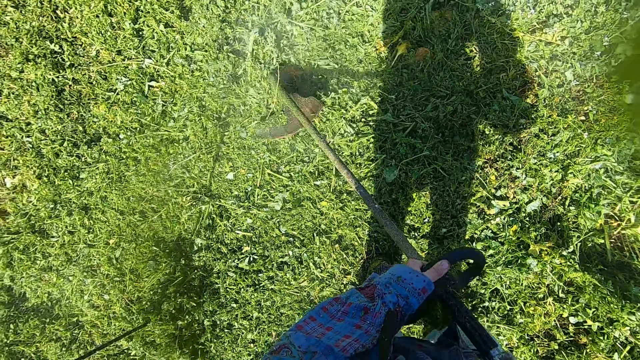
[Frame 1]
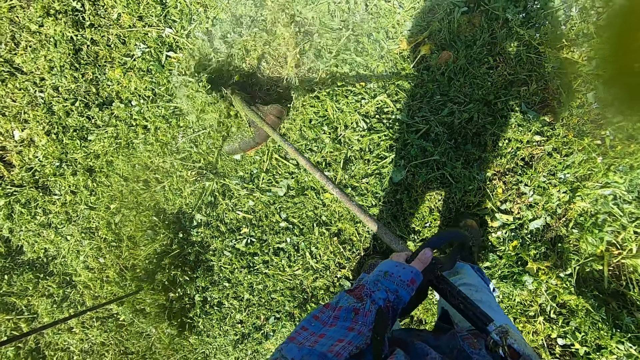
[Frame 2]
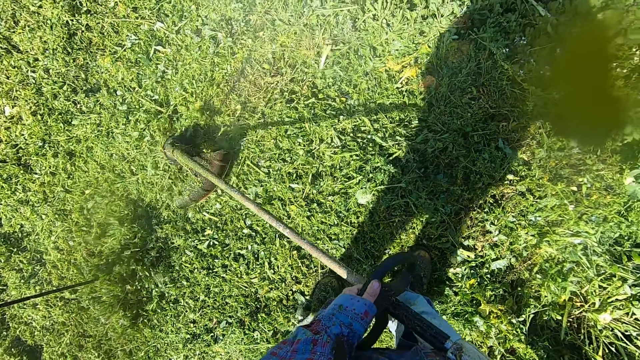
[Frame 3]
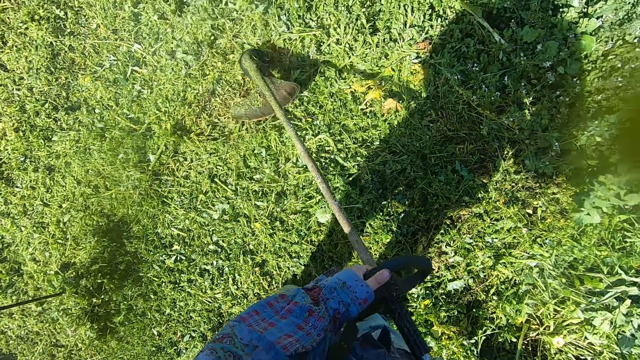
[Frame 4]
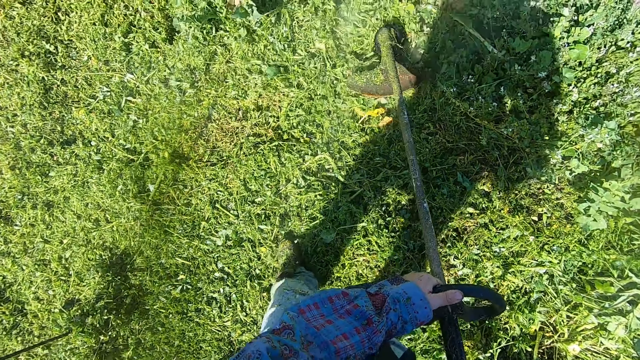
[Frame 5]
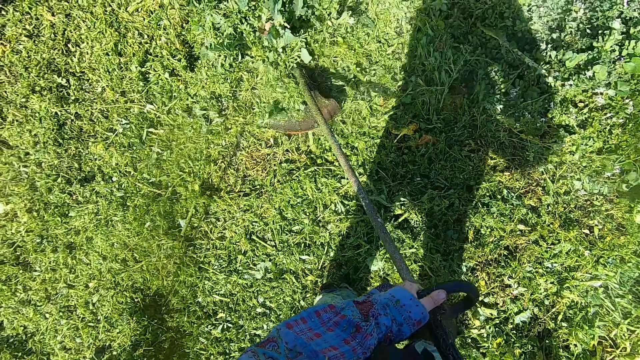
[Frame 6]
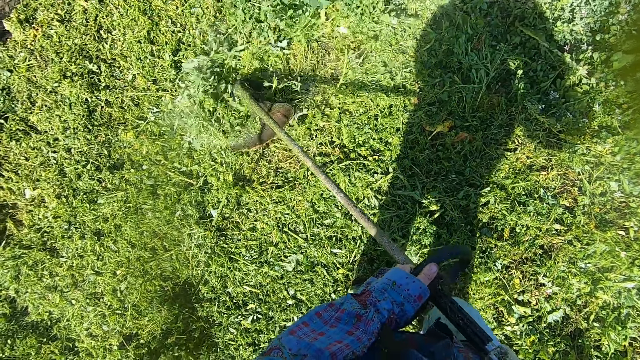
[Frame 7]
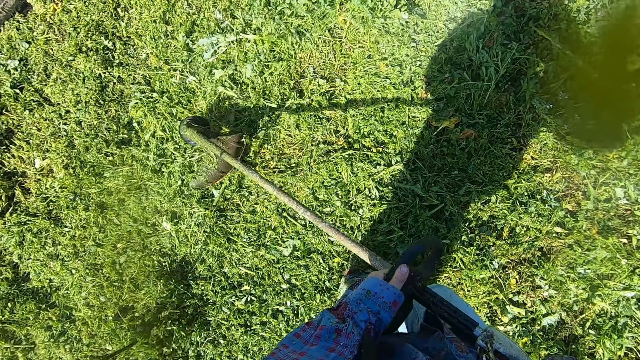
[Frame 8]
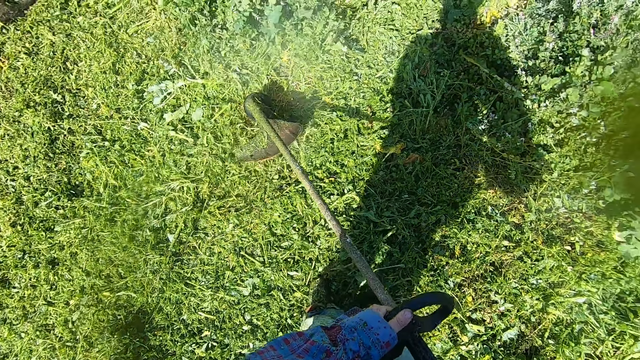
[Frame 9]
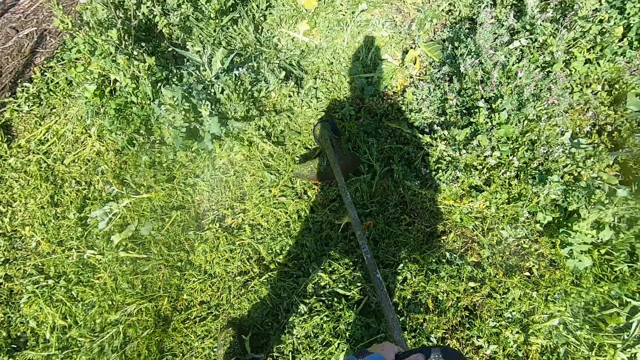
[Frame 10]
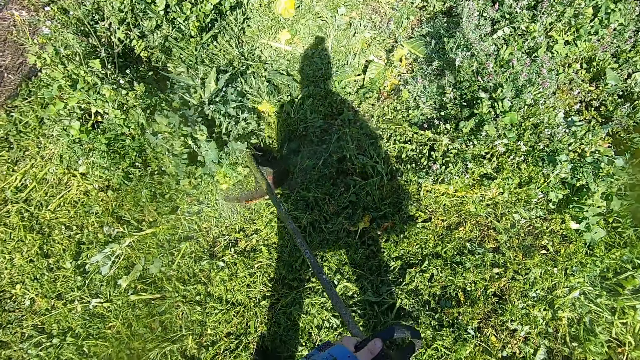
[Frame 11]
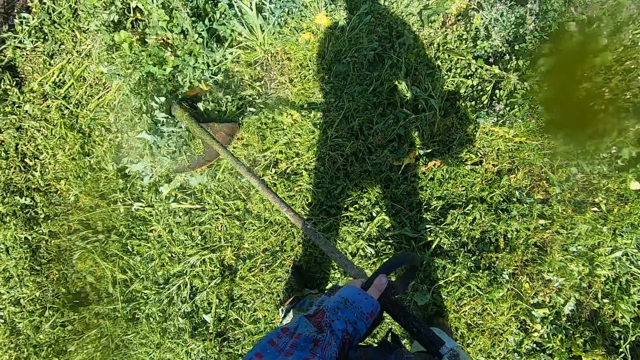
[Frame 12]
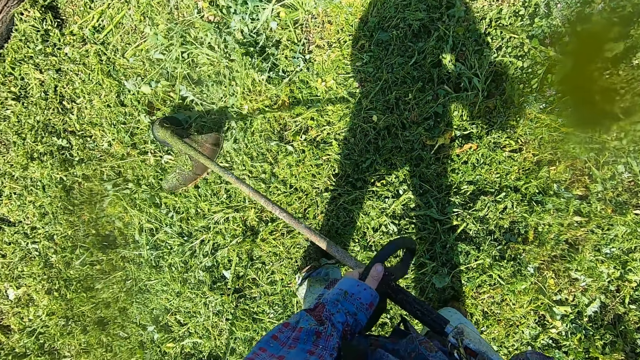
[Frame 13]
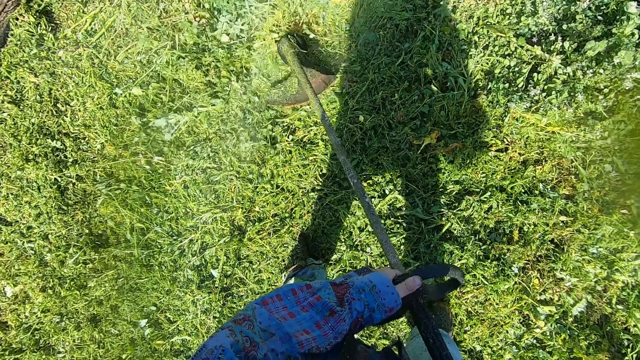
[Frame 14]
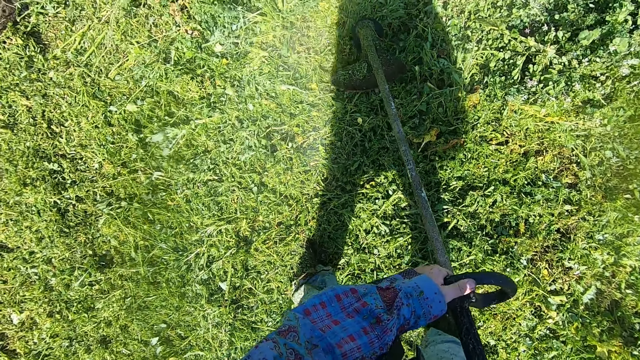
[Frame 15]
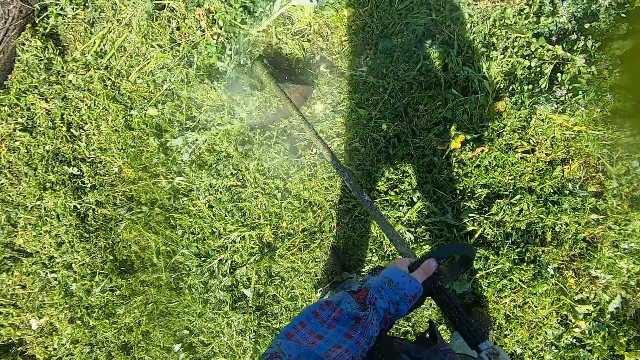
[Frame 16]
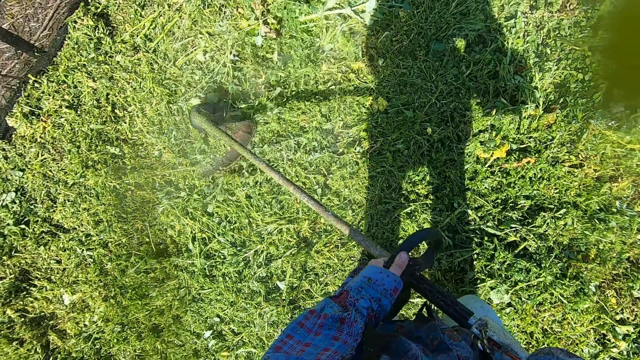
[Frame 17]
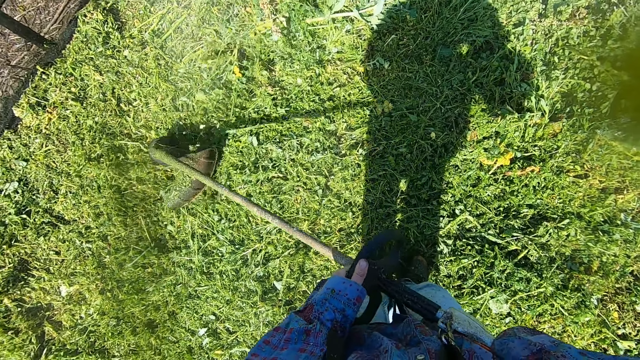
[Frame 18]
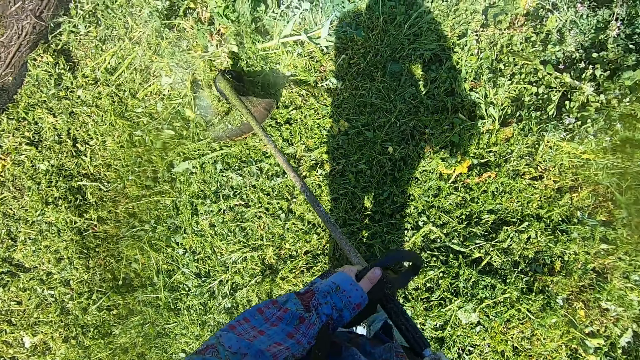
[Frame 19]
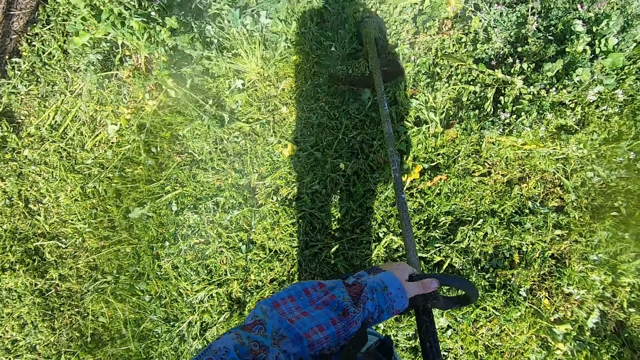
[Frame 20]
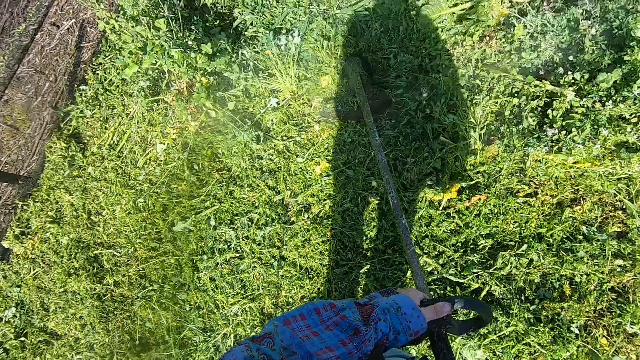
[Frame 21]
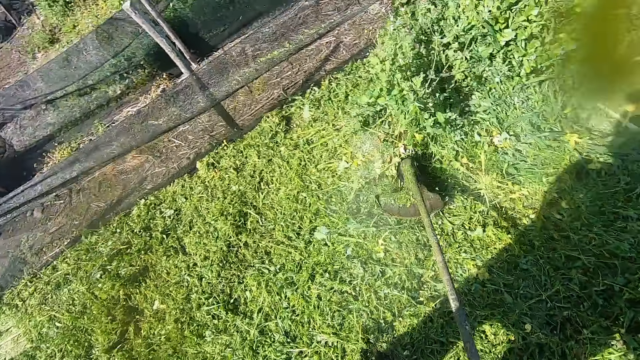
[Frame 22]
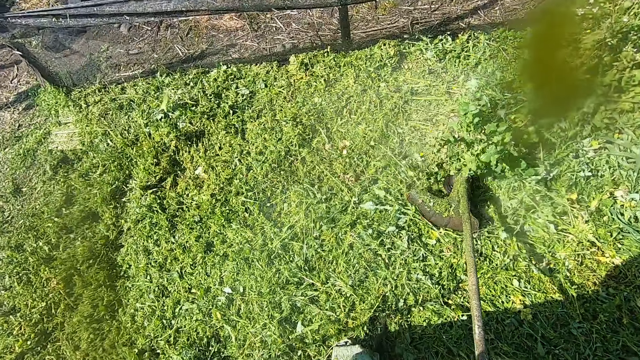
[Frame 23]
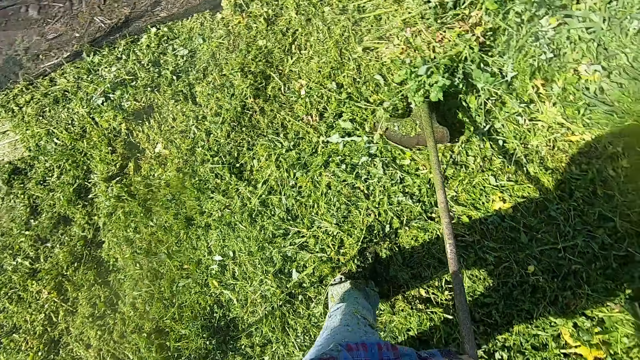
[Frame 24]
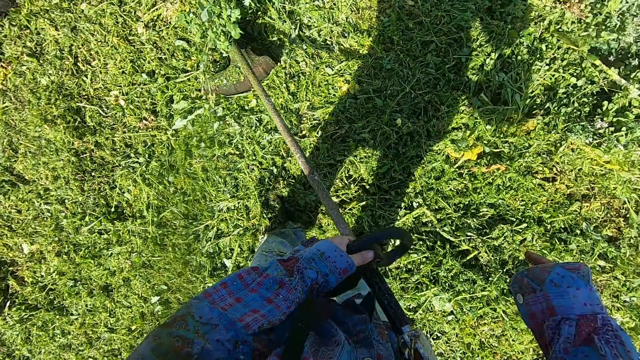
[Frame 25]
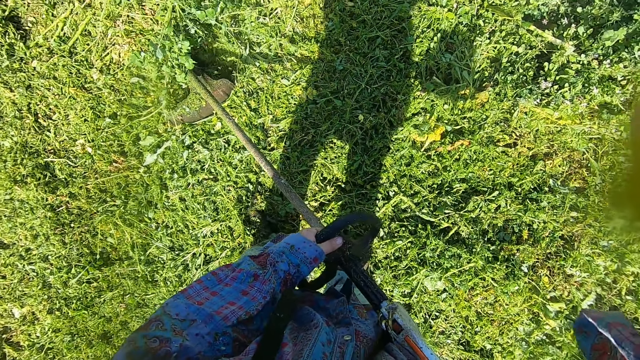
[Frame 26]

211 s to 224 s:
The camera wearer turns to the other side of the garden. They trim across. They hold the trimmer down with the left hand. They lift the right hand to the head.
